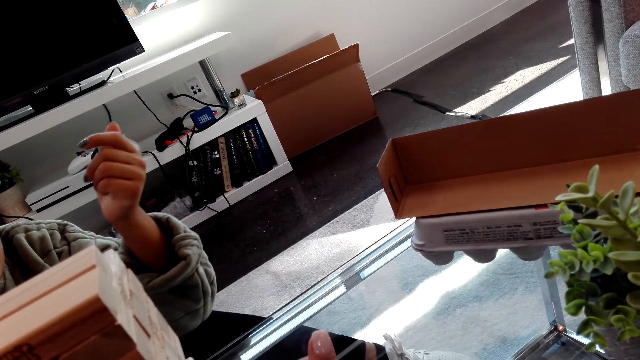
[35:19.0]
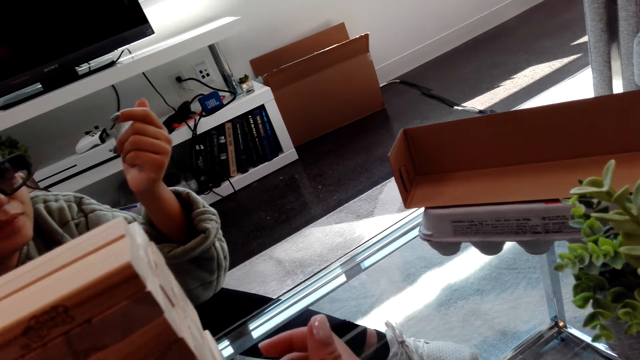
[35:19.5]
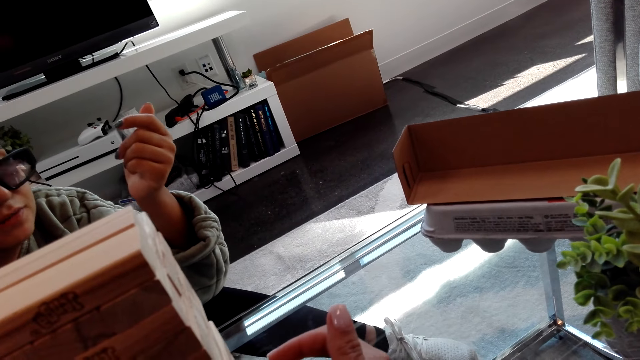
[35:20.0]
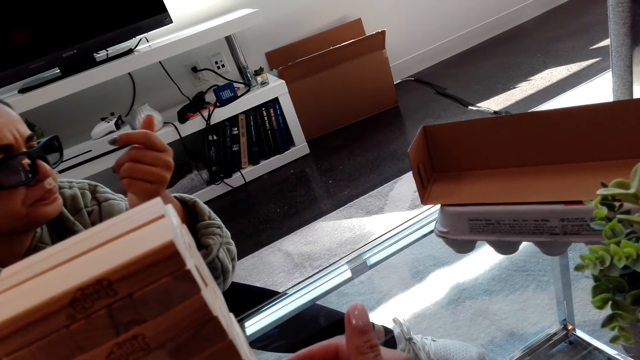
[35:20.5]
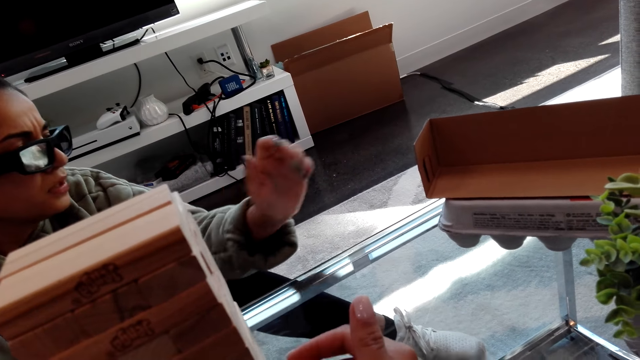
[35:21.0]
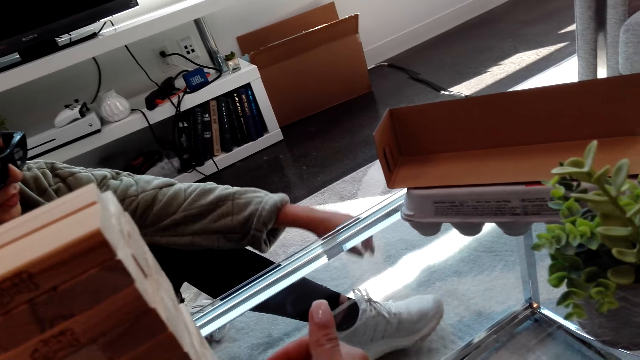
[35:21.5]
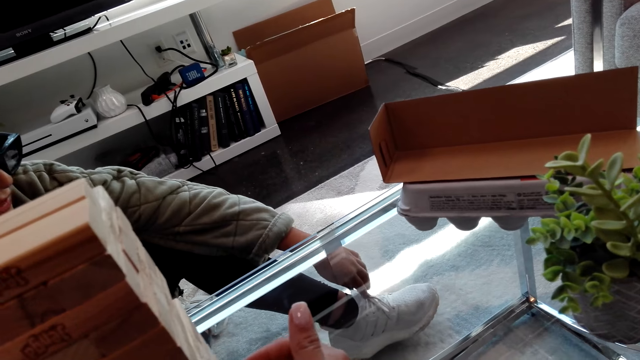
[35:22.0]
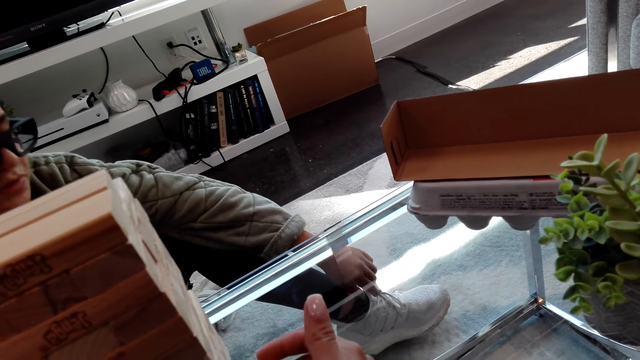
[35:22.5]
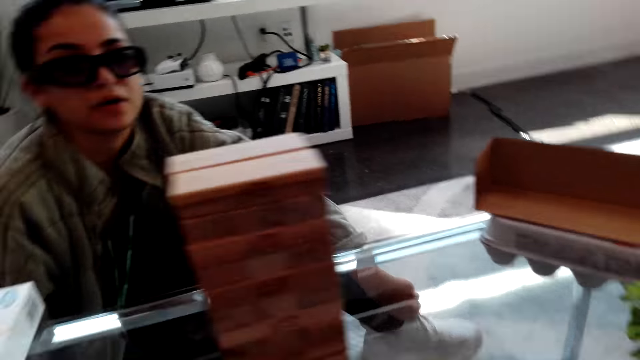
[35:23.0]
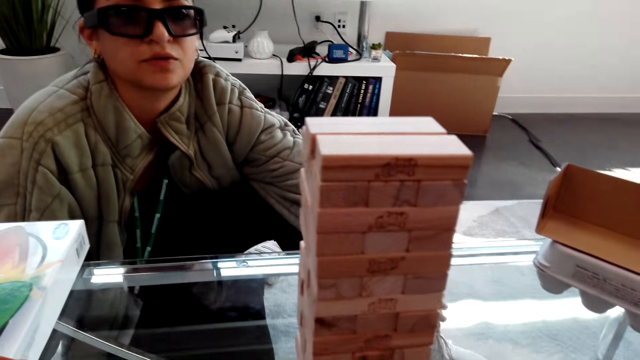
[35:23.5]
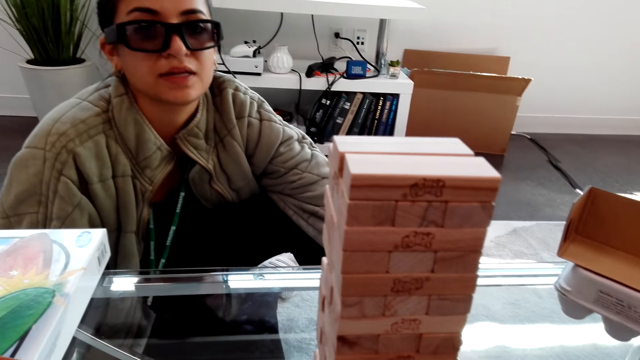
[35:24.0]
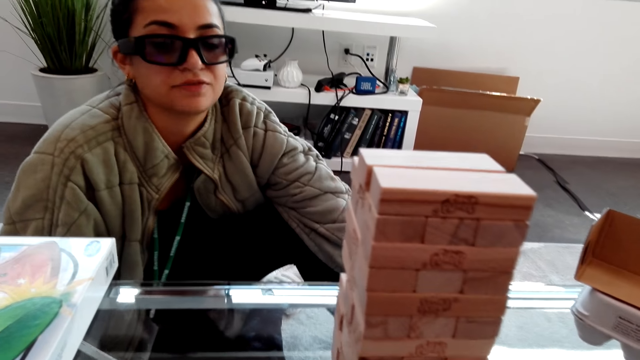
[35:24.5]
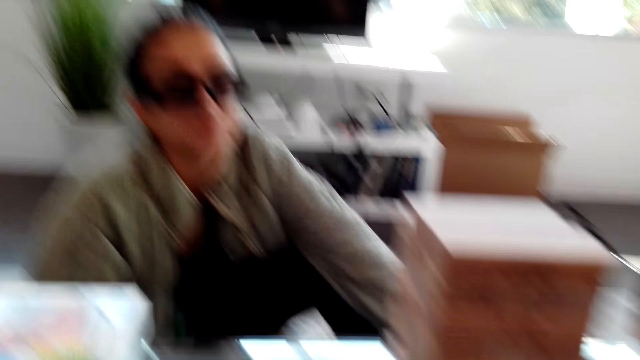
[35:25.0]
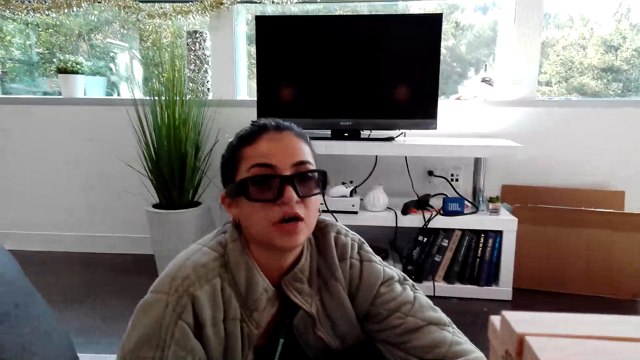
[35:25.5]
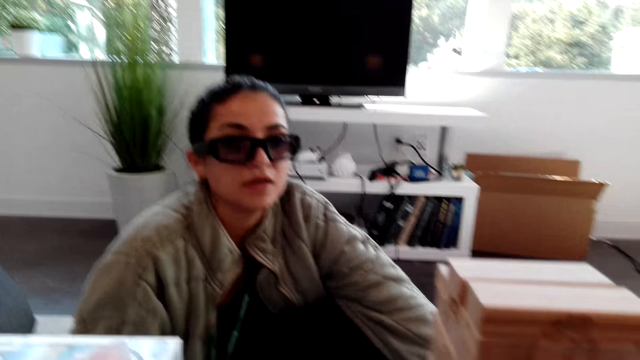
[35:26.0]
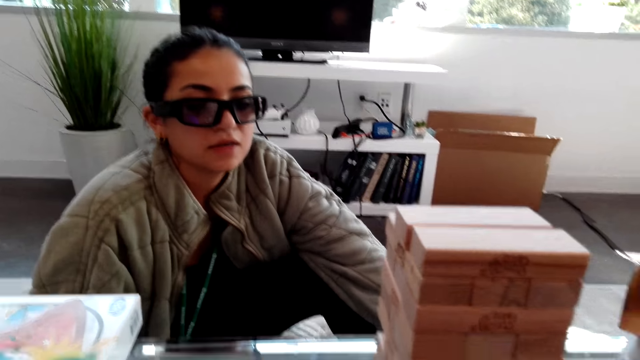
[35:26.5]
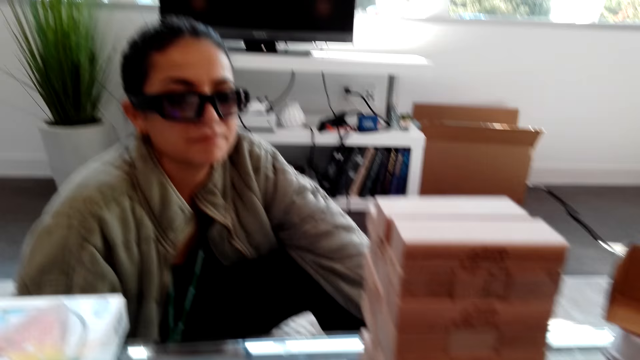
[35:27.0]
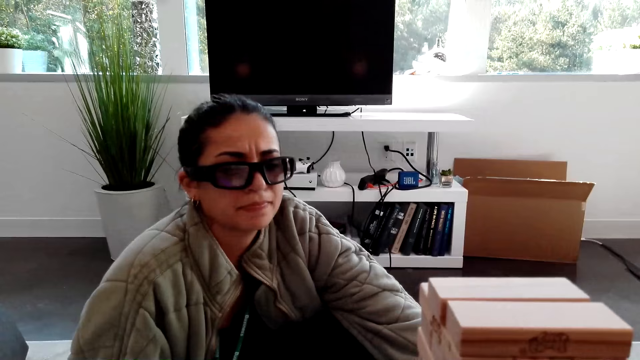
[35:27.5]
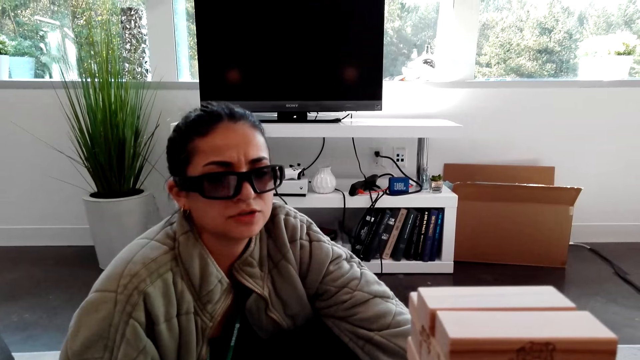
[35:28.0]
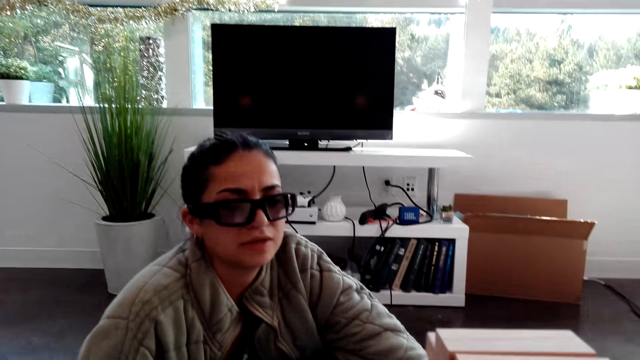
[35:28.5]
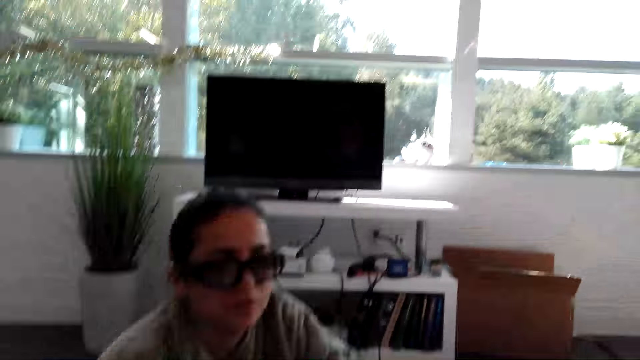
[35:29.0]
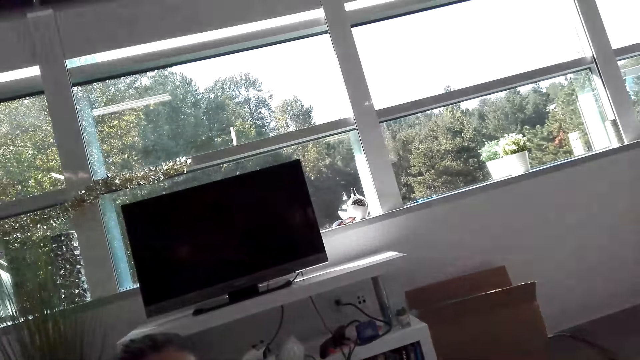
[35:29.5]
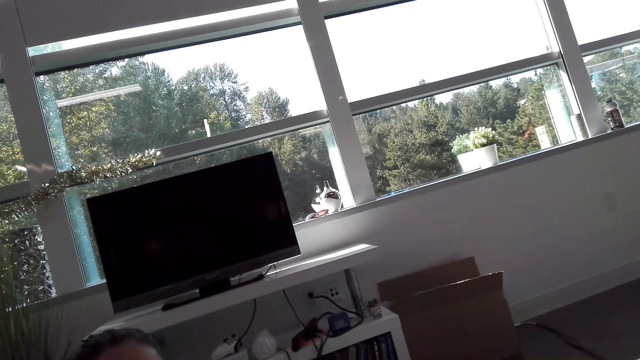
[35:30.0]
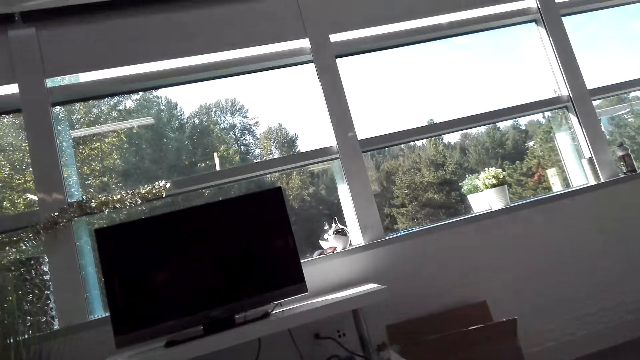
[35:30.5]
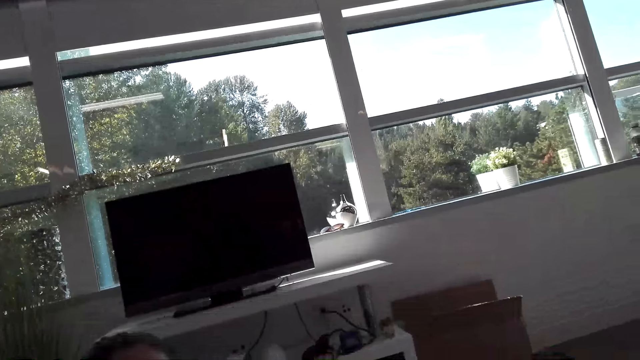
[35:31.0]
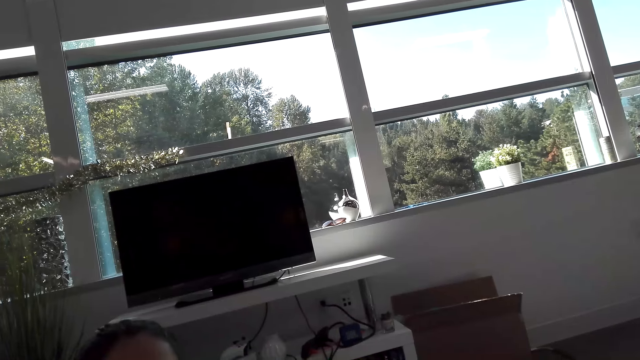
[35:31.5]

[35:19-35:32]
The camera wearer moves a hand. They play the block tower game. A woman puts a hand on her foot. The camera wearer looks at the woman.

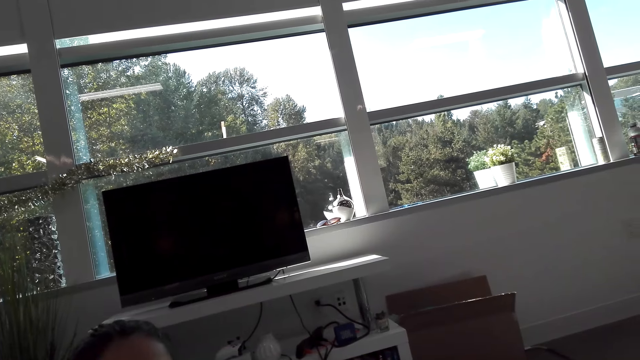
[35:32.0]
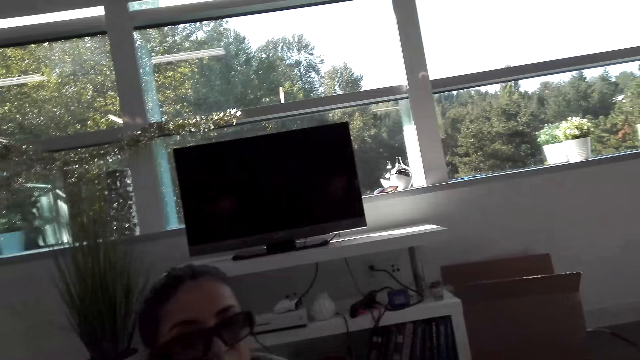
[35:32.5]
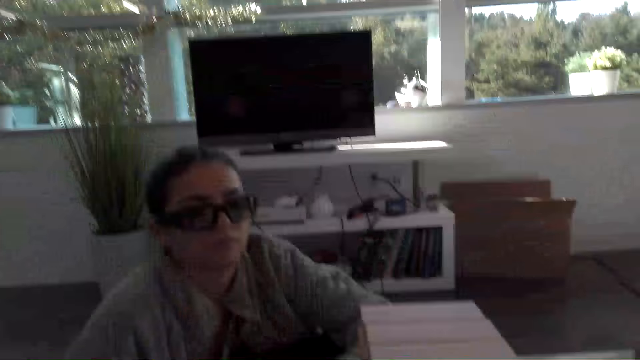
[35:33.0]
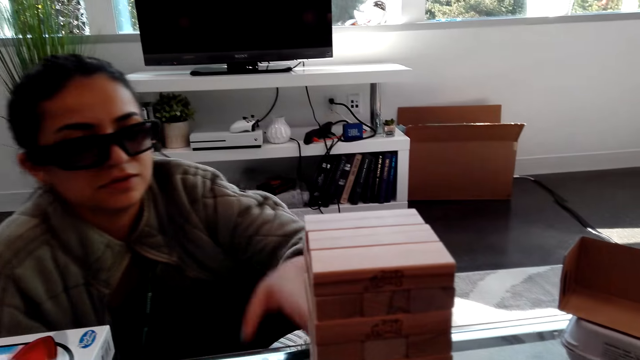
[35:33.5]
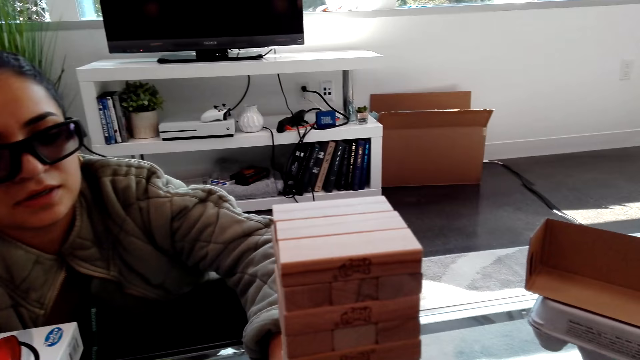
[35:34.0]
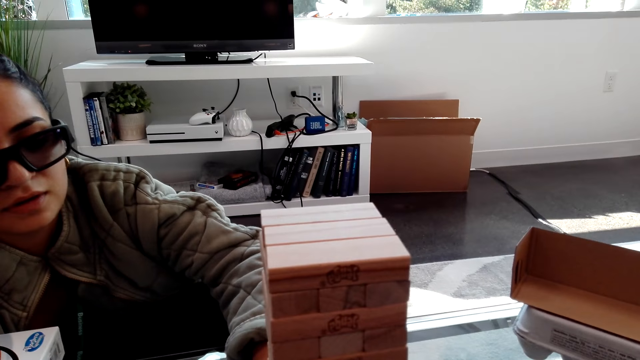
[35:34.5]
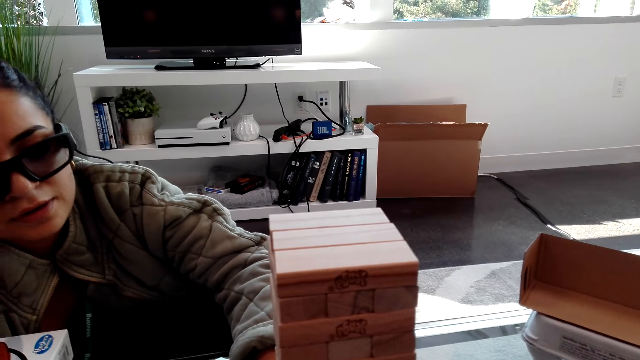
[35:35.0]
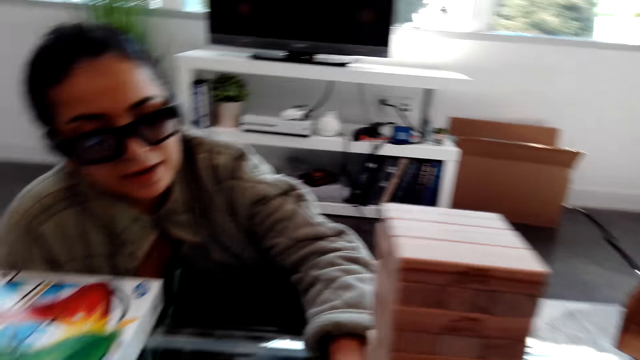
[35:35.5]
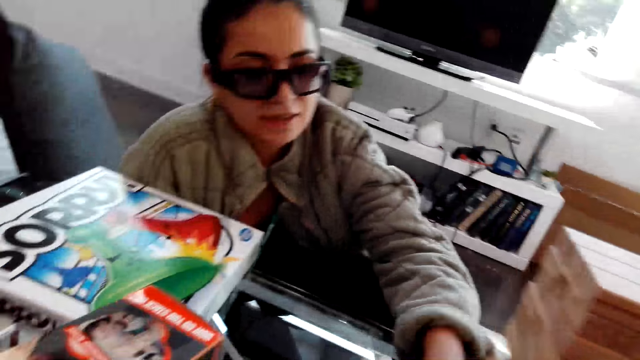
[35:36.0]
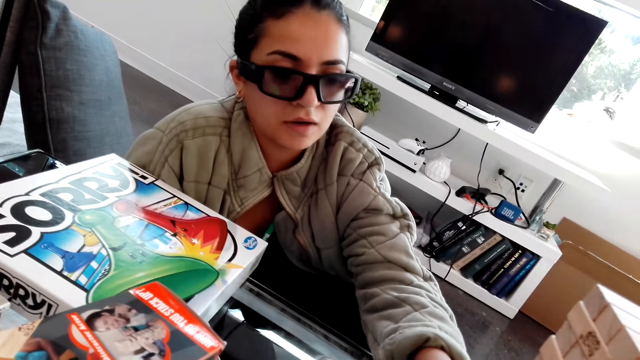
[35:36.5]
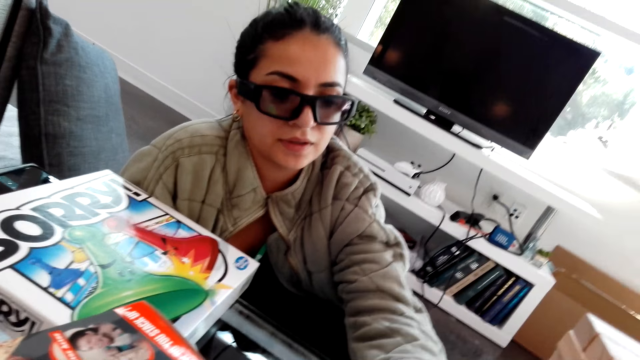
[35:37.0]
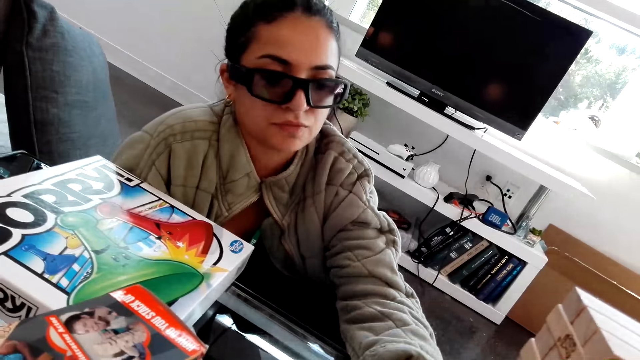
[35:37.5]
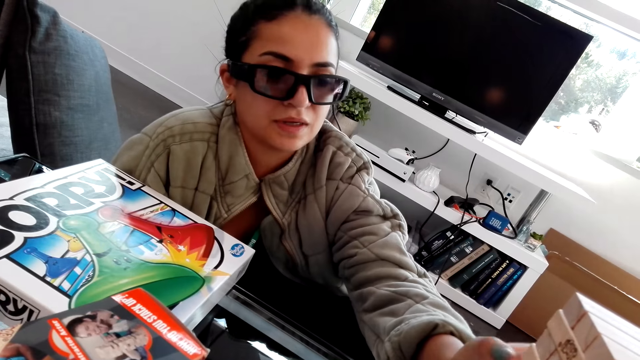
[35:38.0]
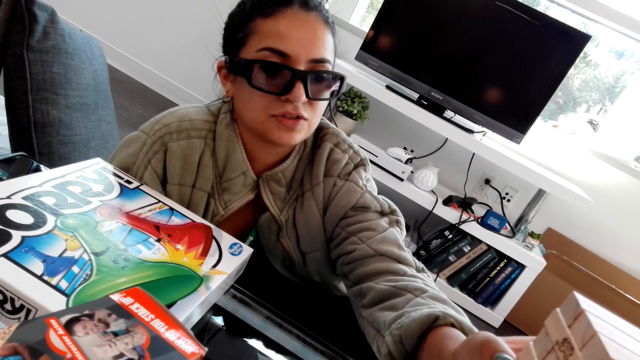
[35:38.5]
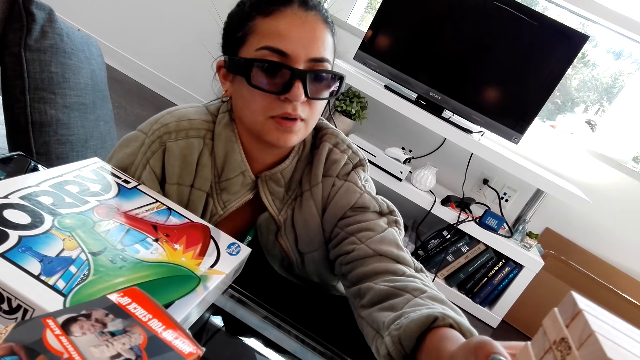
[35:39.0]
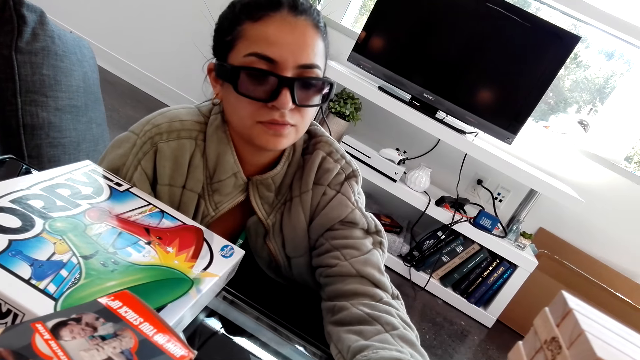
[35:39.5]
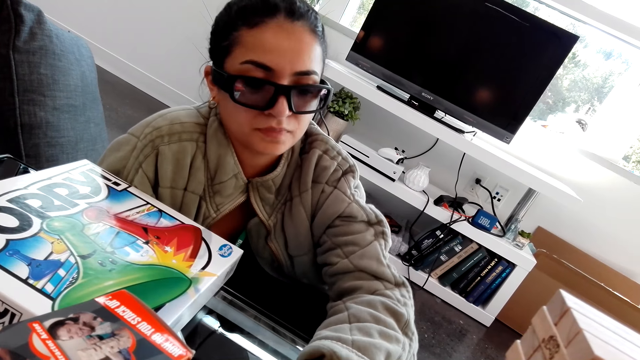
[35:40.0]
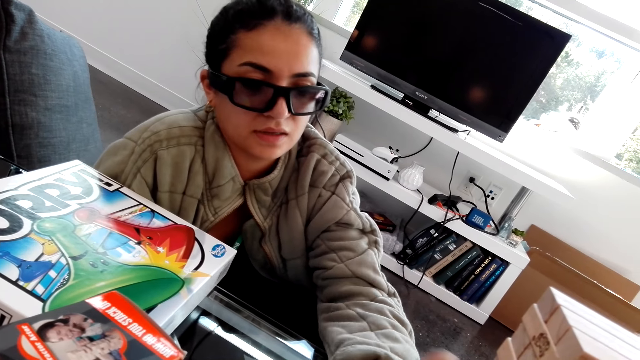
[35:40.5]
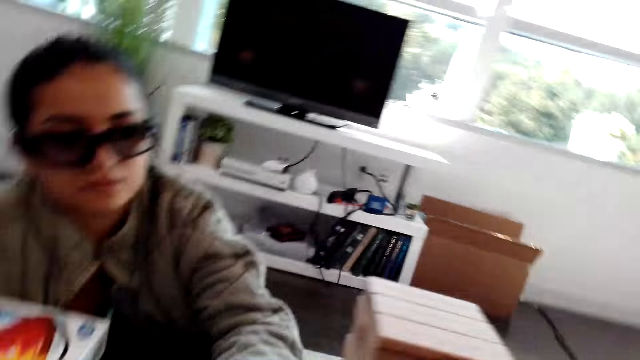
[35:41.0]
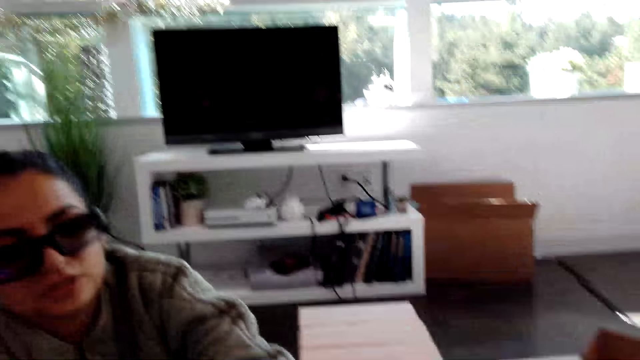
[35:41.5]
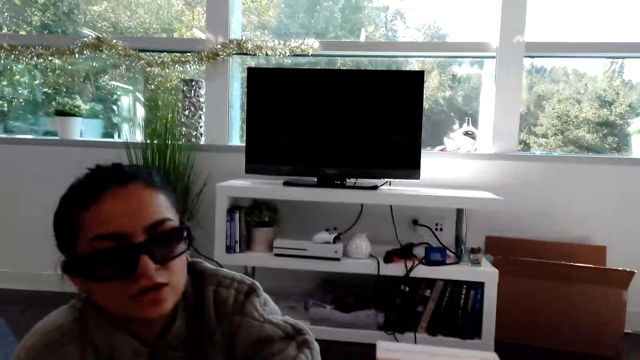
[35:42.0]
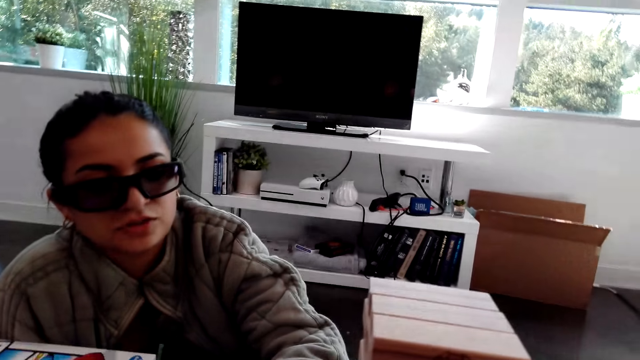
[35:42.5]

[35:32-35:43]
A woman moves a hand. The woman plays the block tower game. The woman puts a hand on the wooden blocks.
